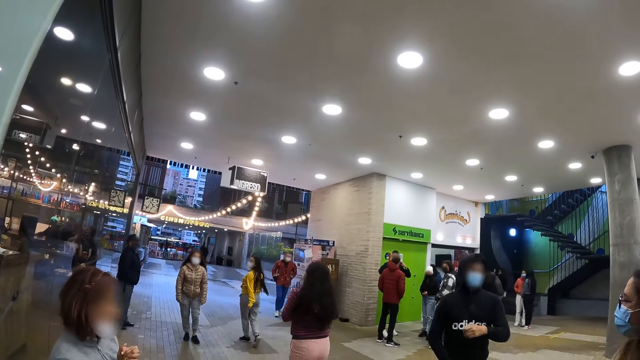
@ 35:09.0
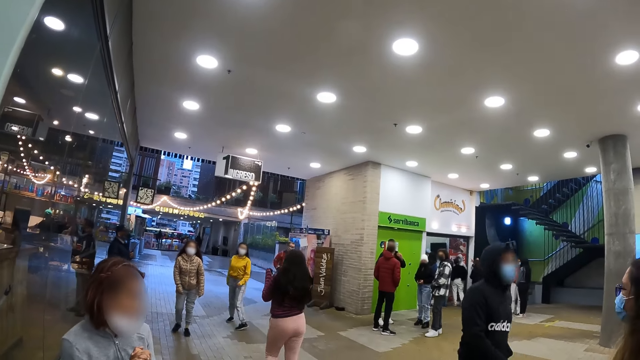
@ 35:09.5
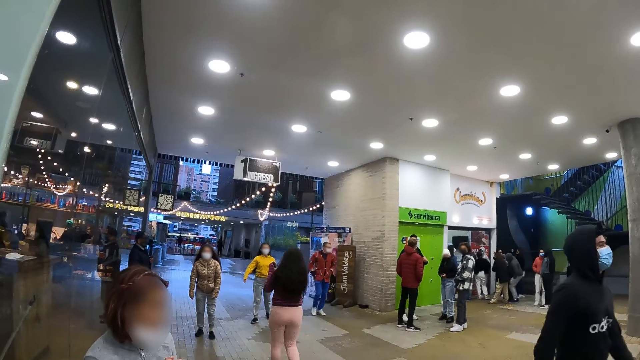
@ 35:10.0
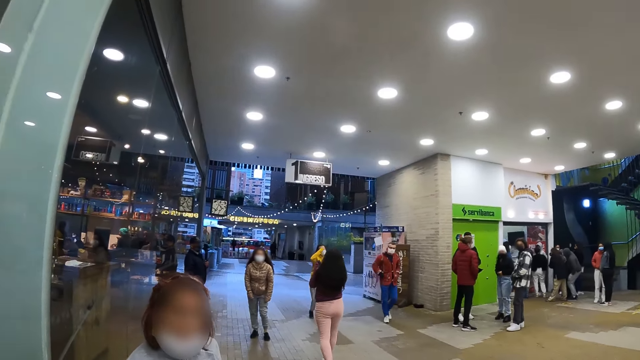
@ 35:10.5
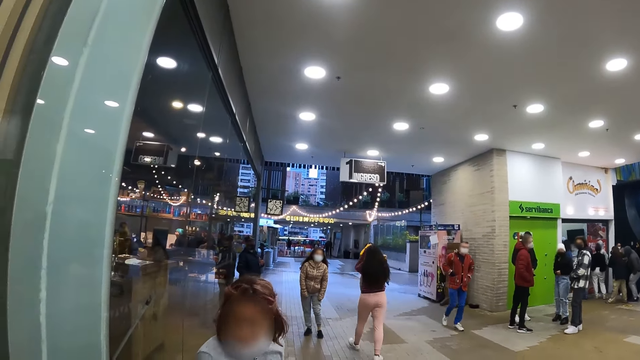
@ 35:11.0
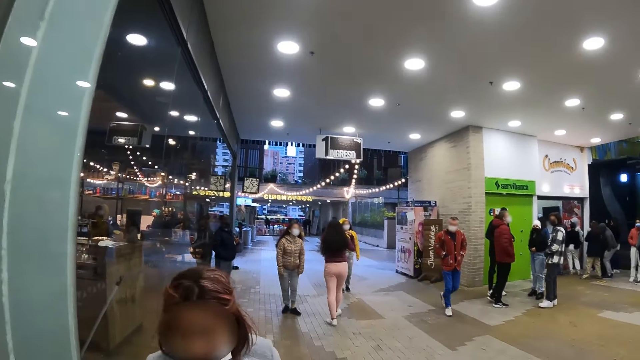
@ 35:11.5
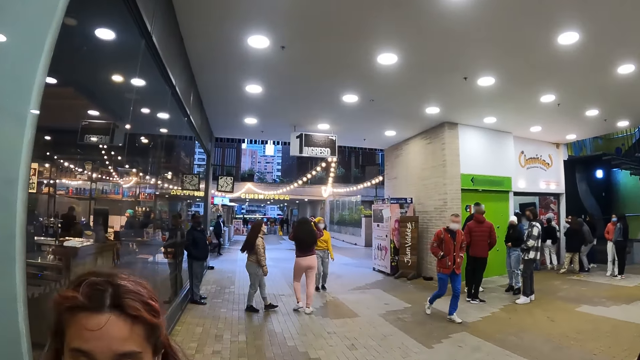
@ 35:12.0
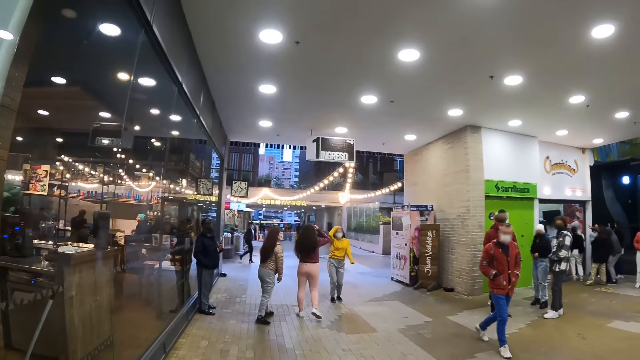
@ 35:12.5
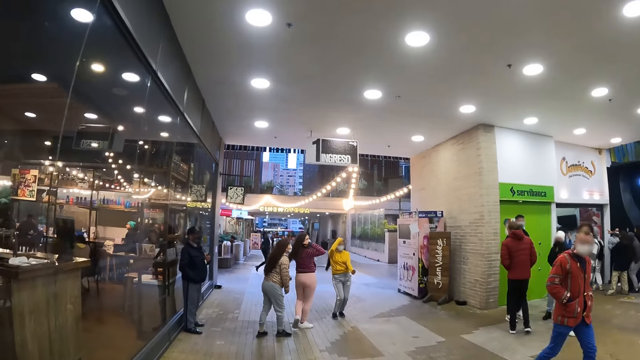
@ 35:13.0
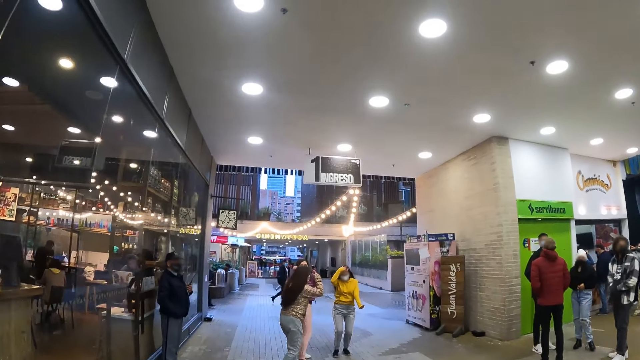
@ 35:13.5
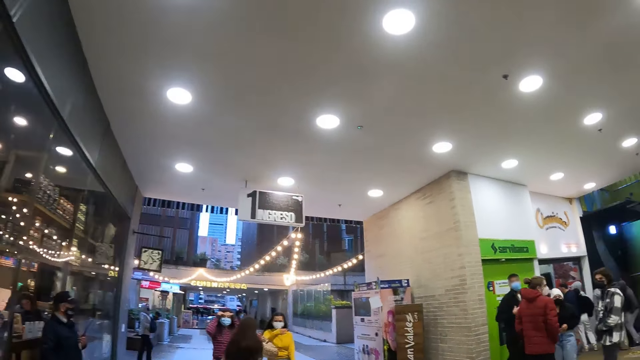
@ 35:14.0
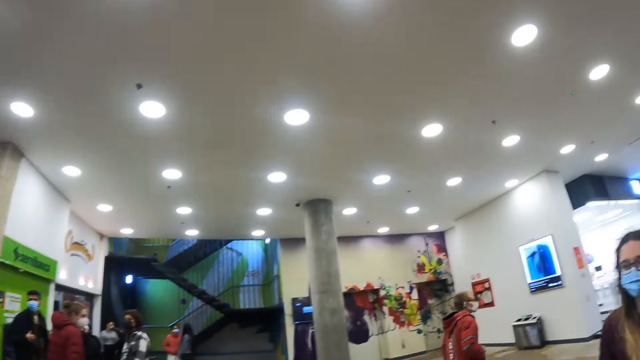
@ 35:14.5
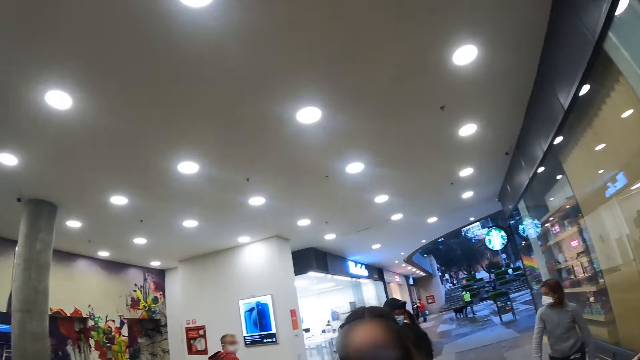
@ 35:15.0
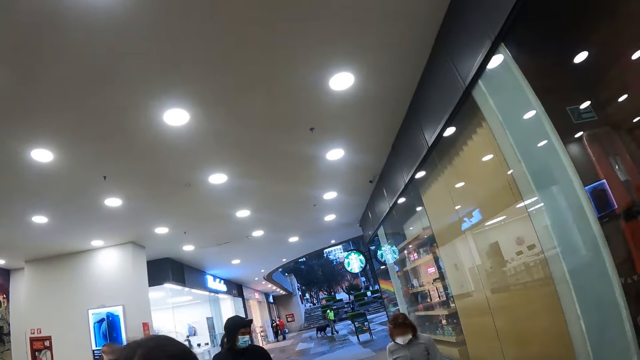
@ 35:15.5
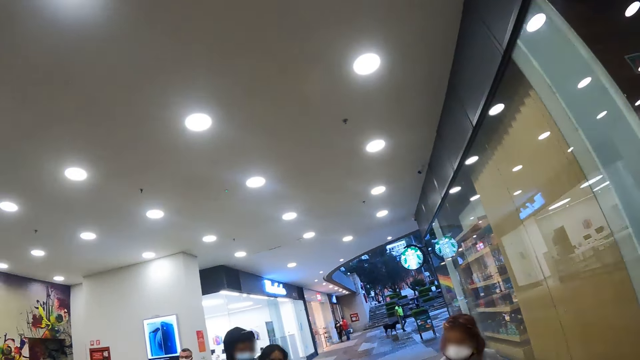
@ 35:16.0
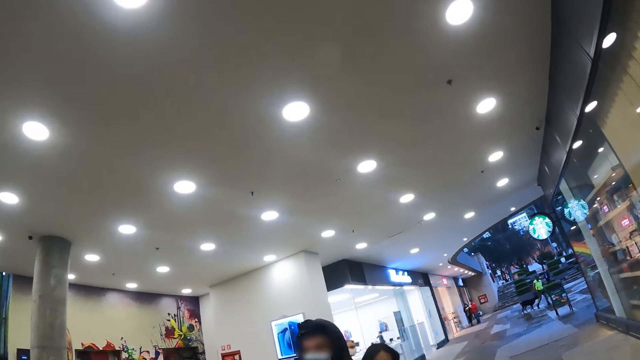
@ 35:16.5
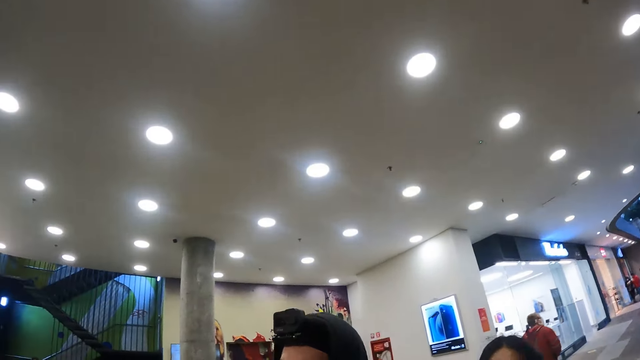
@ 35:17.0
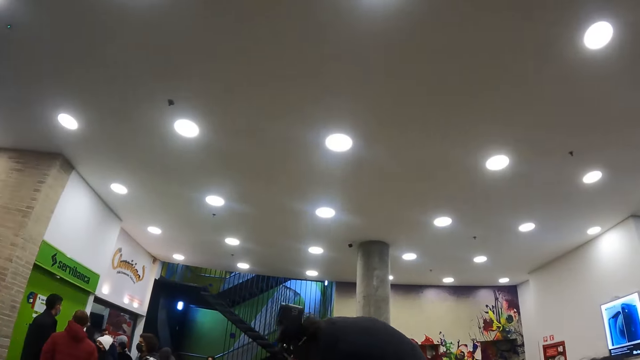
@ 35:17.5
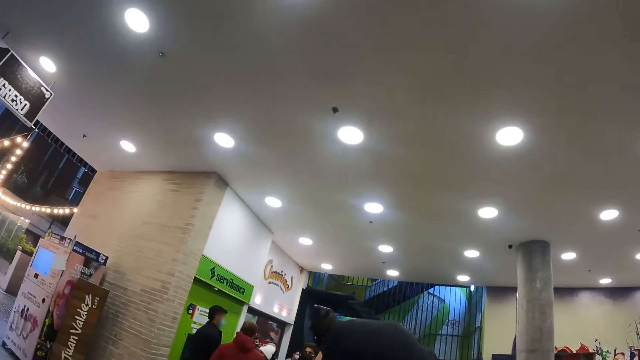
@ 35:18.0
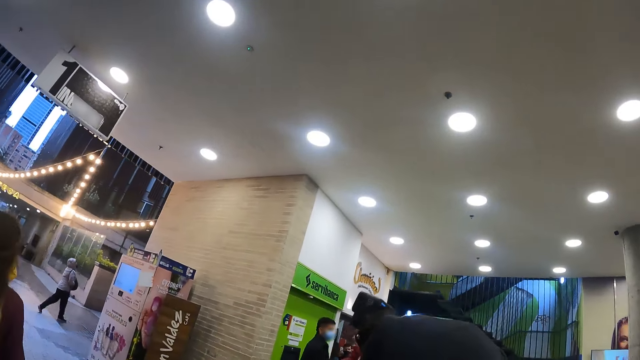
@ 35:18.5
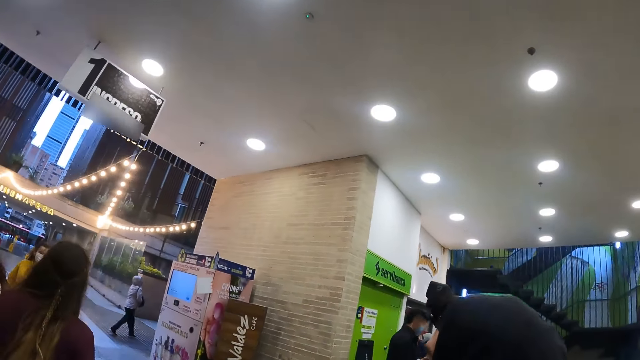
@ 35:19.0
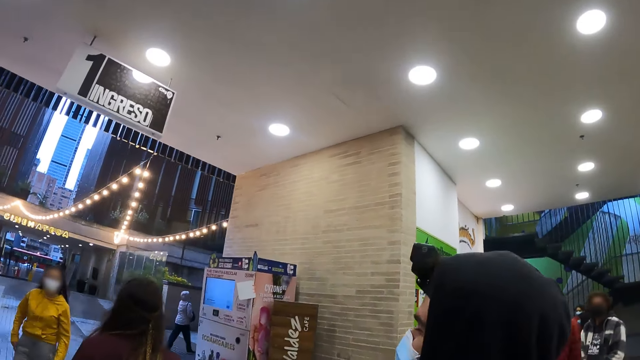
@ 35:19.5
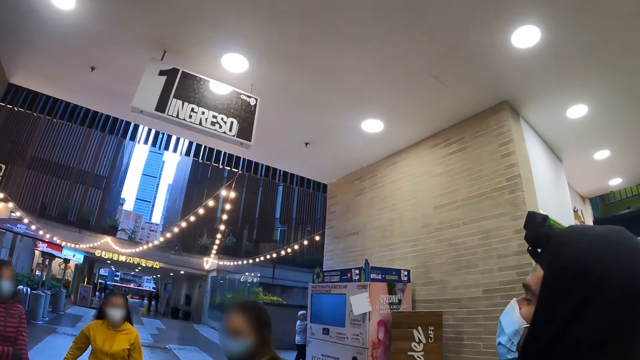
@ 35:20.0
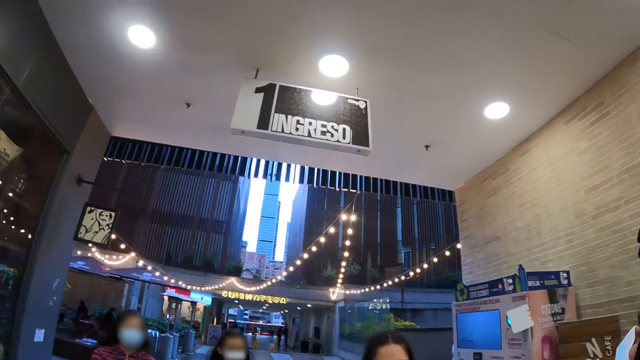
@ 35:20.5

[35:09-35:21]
A woman walks towards another woman. The camera wearer walks towards the other woman. They look around the mall or roof.

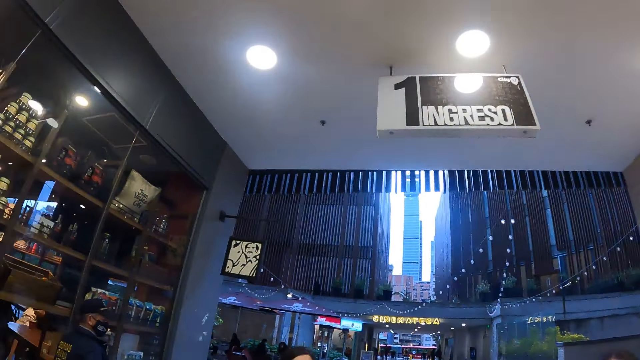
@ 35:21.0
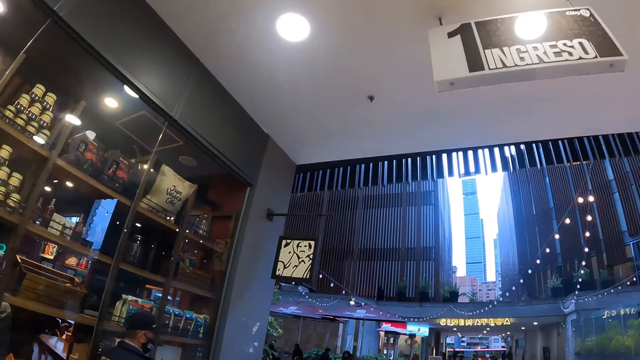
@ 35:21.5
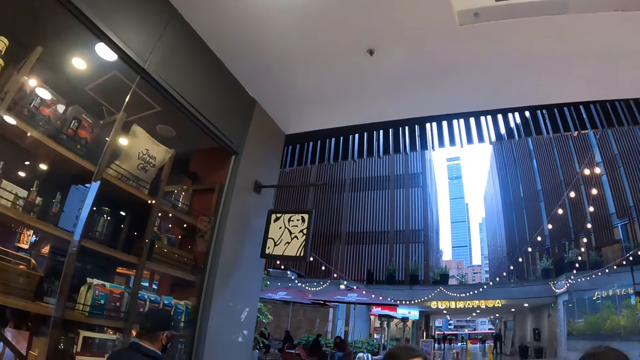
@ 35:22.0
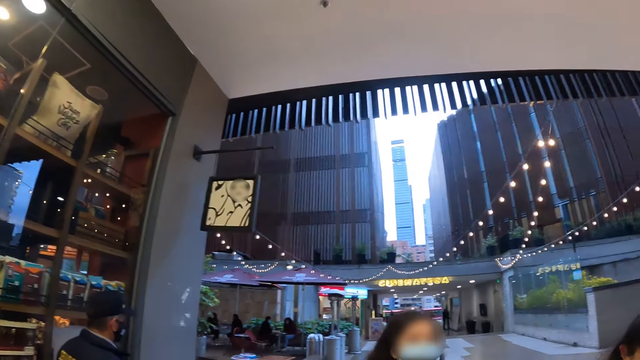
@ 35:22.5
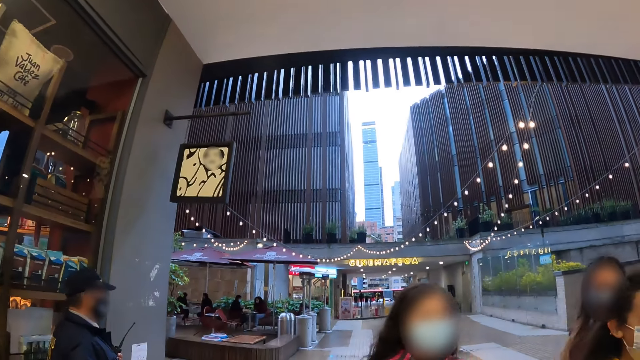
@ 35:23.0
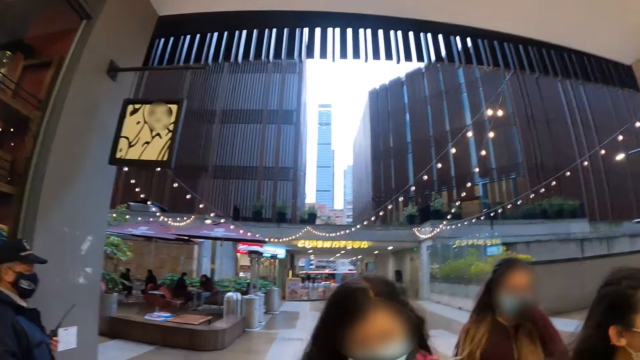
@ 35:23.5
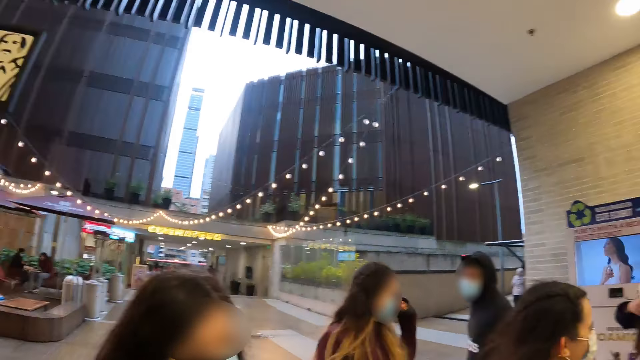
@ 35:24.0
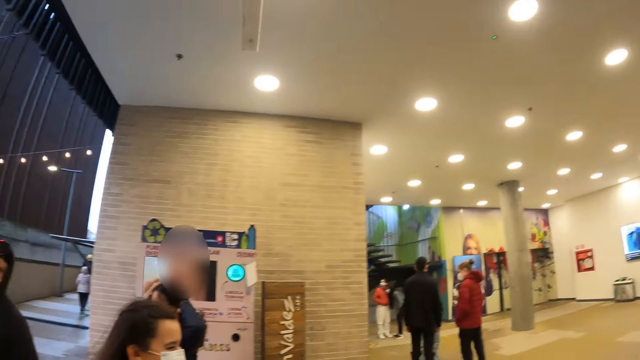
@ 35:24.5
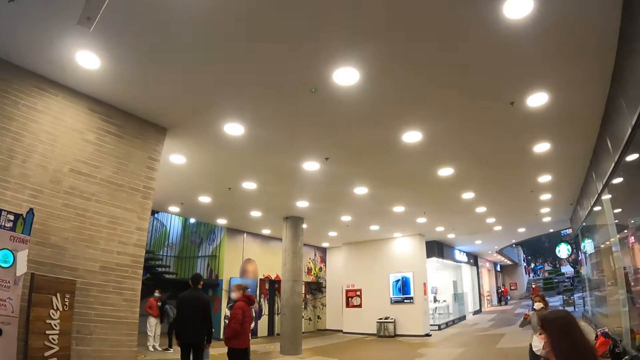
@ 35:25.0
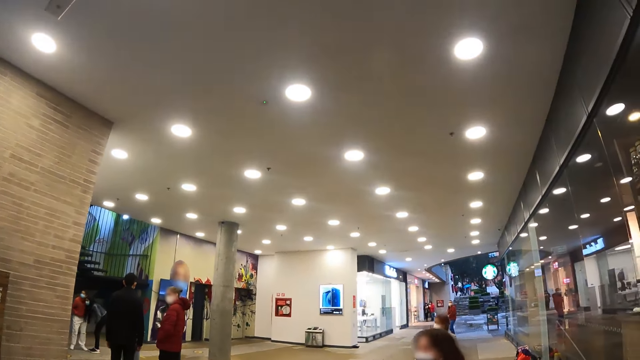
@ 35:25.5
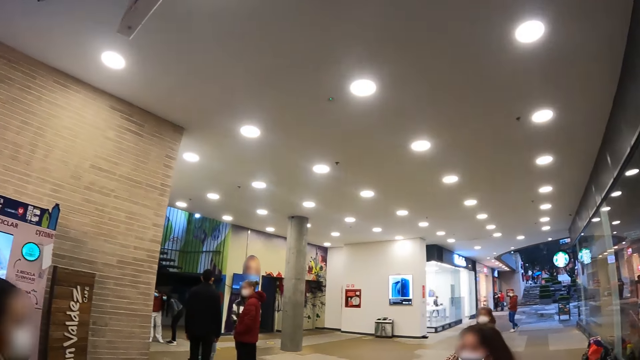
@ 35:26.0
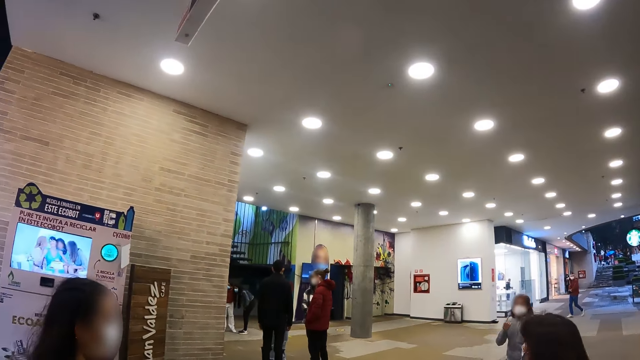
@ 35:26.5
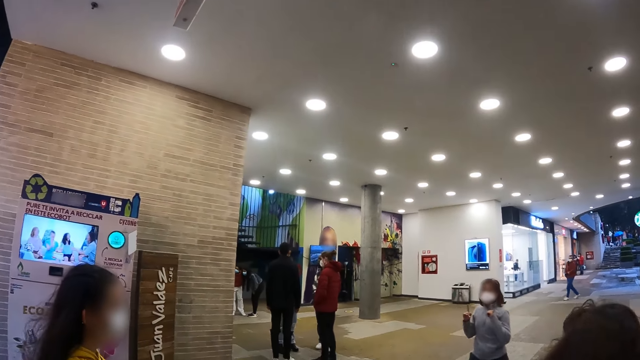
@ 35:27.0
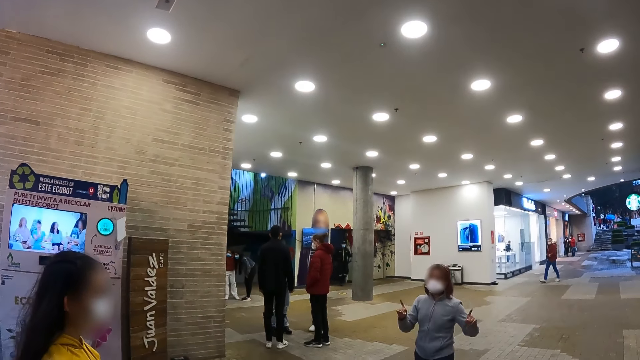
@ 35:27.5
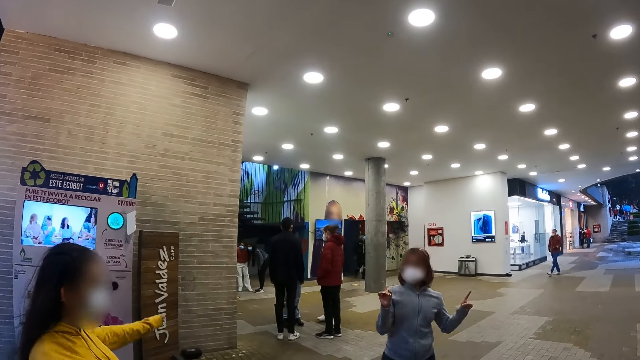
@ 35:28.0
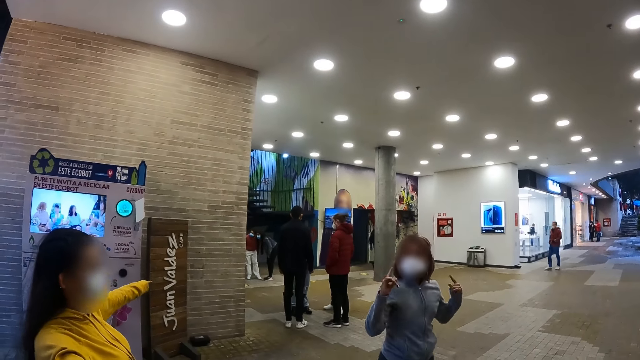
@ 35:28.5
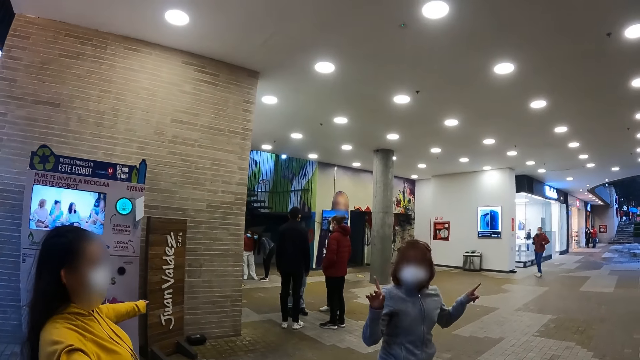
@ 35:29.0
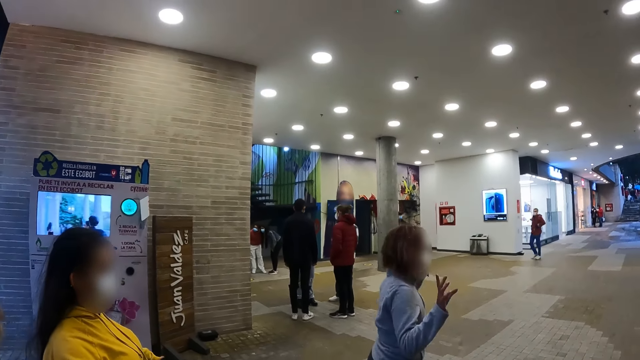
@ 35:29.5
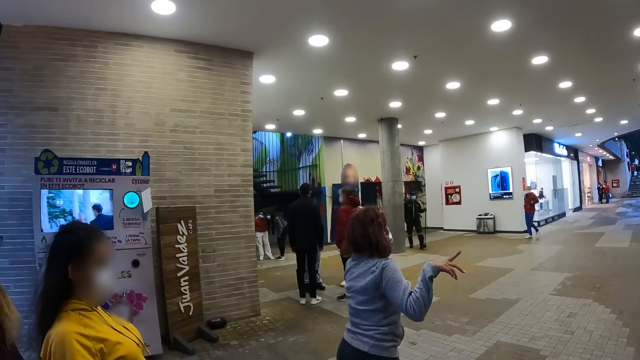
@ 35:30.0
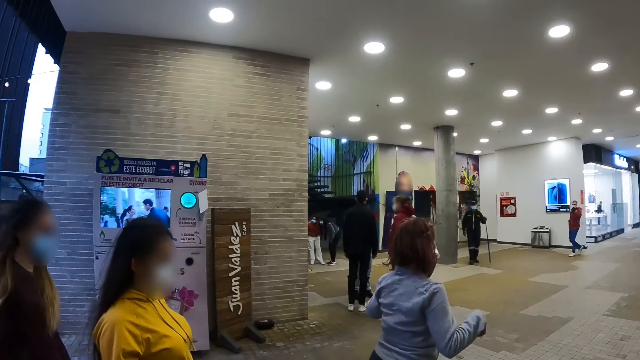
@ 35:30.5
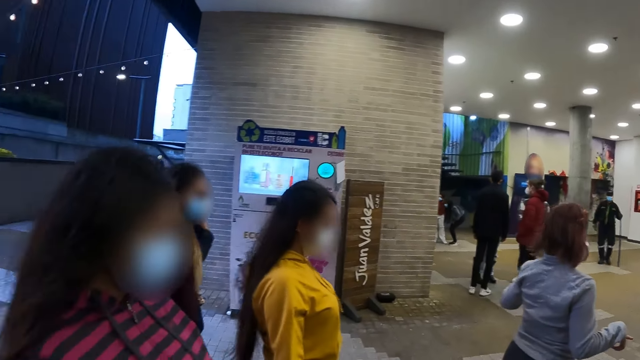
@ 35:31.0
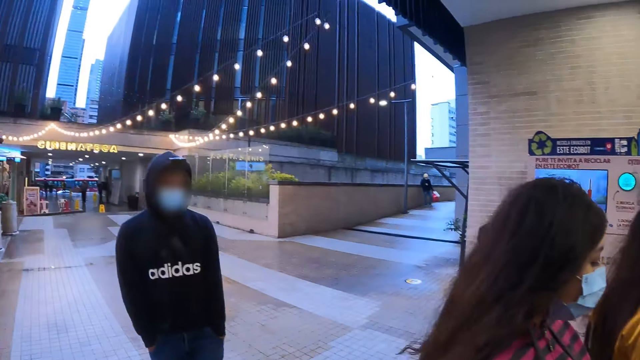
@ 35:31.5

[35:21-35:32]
A woman points a finger.
